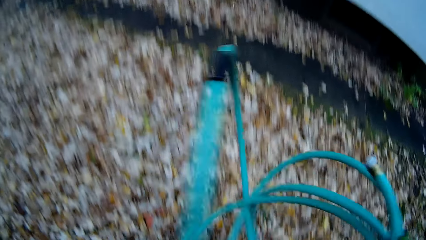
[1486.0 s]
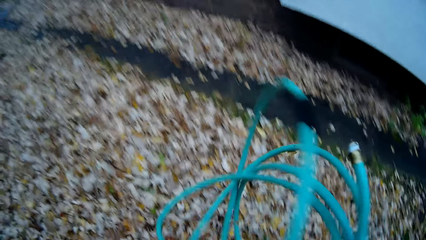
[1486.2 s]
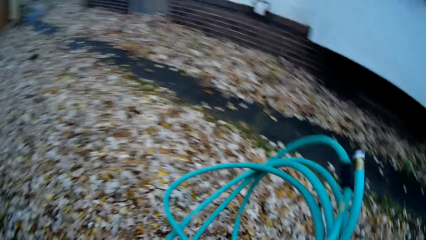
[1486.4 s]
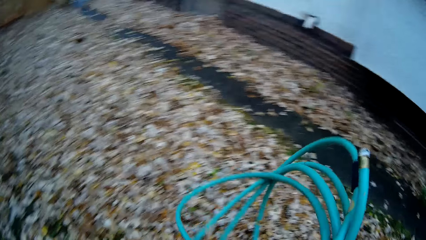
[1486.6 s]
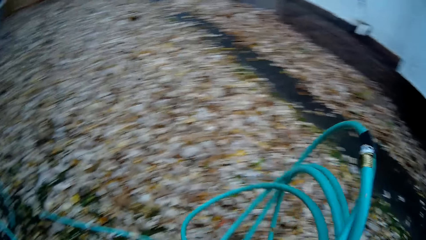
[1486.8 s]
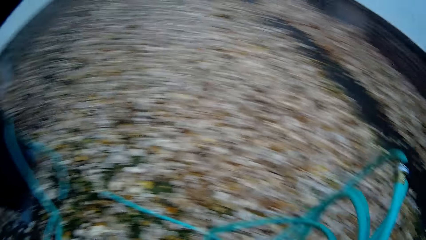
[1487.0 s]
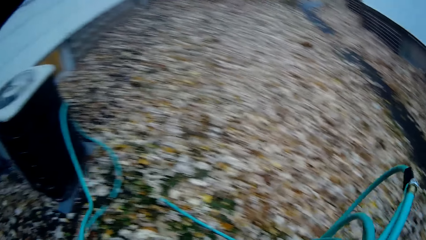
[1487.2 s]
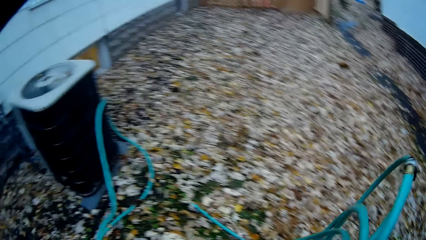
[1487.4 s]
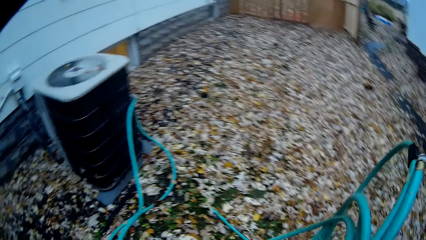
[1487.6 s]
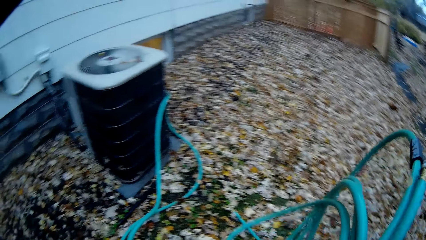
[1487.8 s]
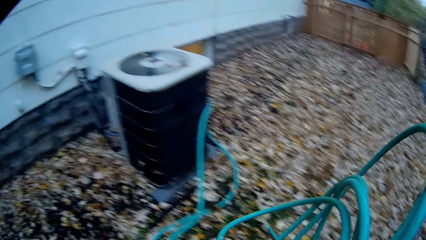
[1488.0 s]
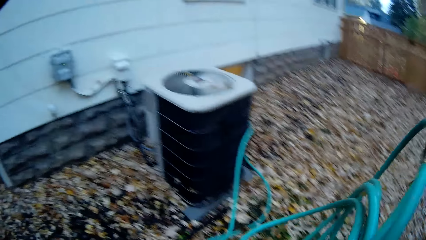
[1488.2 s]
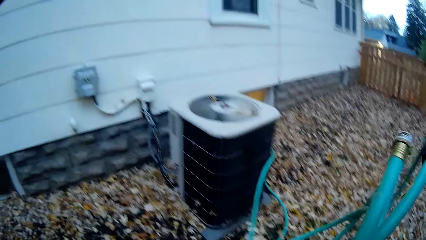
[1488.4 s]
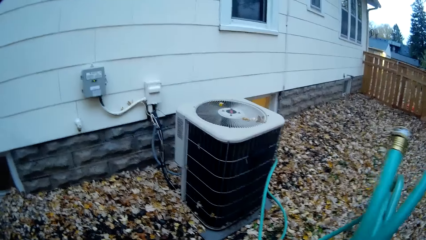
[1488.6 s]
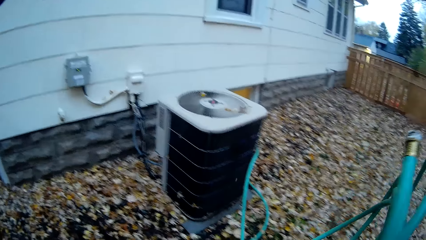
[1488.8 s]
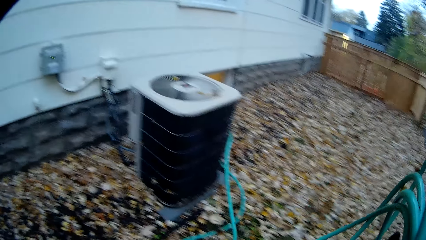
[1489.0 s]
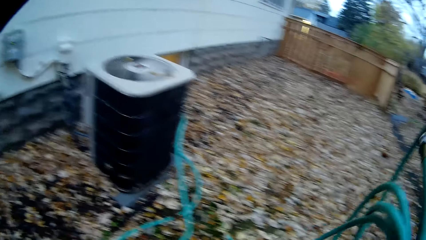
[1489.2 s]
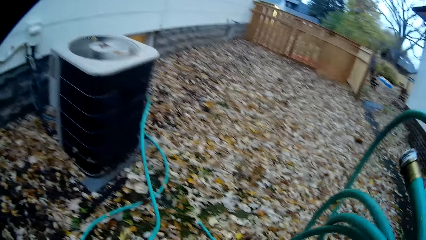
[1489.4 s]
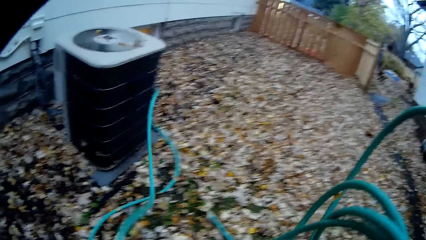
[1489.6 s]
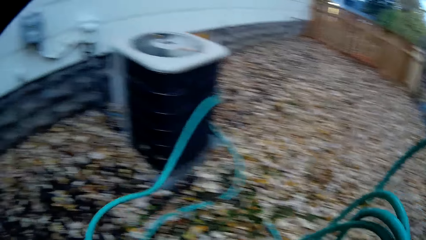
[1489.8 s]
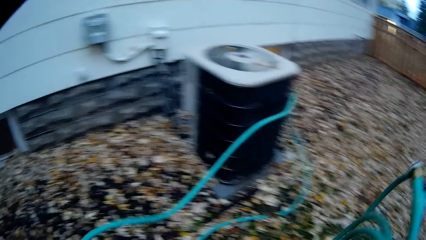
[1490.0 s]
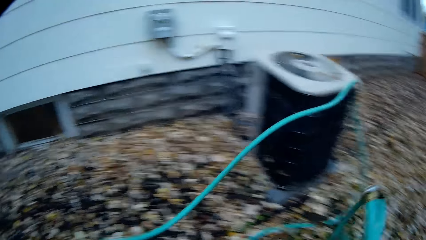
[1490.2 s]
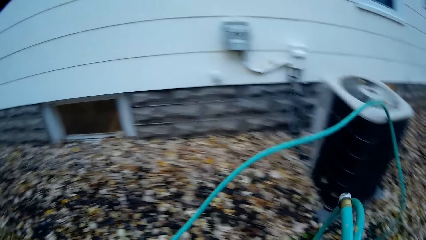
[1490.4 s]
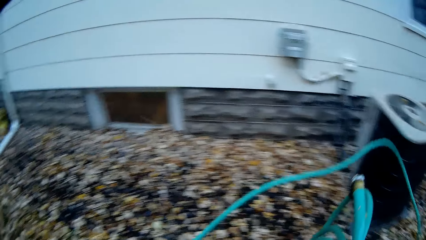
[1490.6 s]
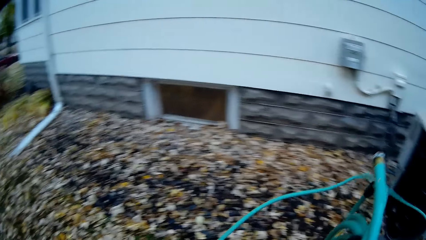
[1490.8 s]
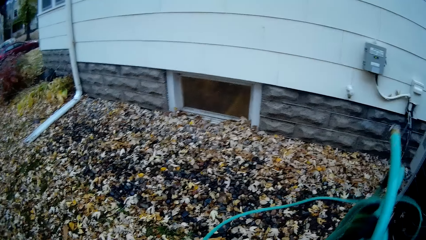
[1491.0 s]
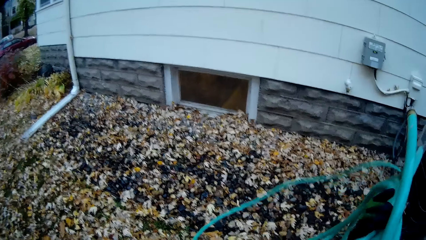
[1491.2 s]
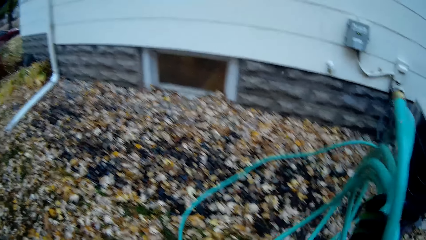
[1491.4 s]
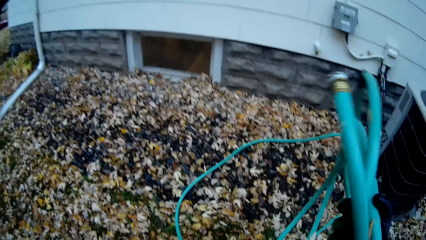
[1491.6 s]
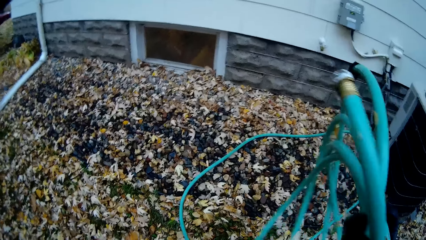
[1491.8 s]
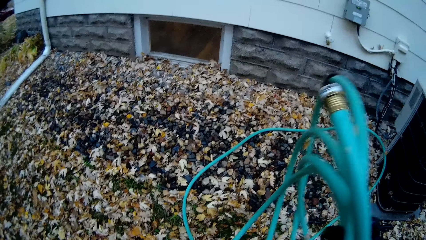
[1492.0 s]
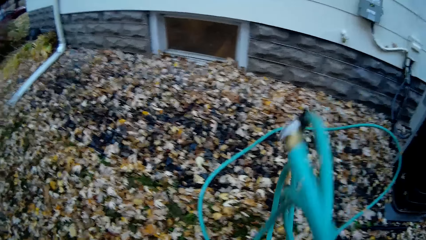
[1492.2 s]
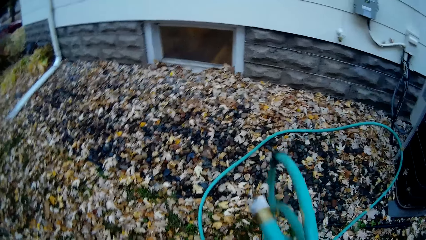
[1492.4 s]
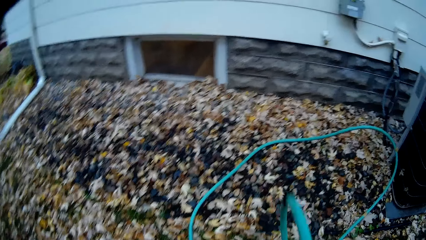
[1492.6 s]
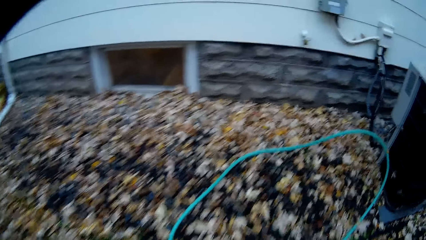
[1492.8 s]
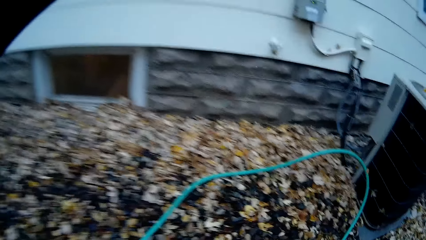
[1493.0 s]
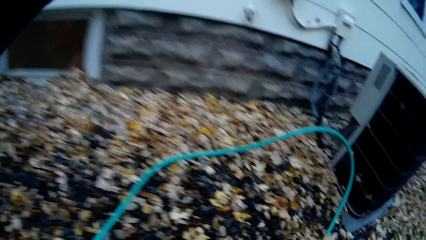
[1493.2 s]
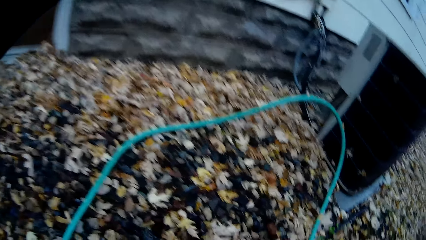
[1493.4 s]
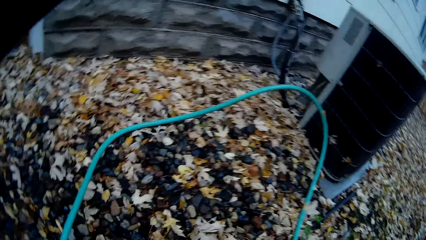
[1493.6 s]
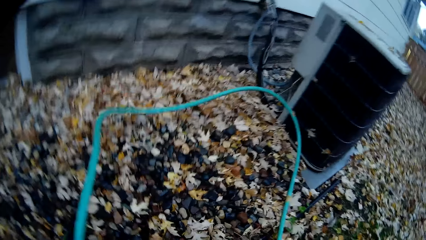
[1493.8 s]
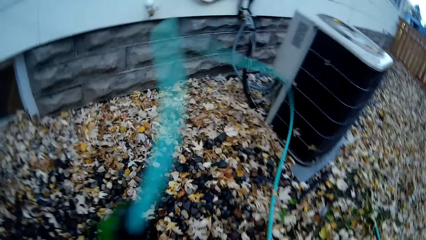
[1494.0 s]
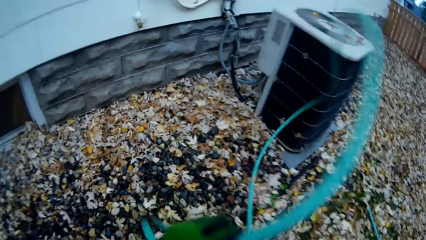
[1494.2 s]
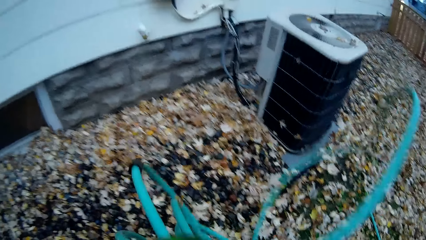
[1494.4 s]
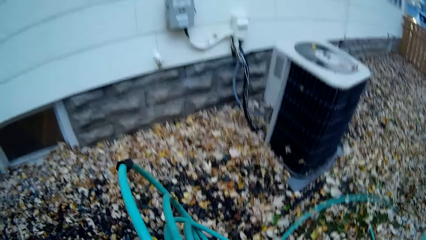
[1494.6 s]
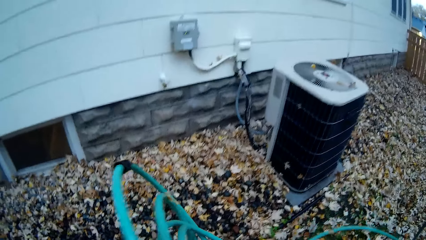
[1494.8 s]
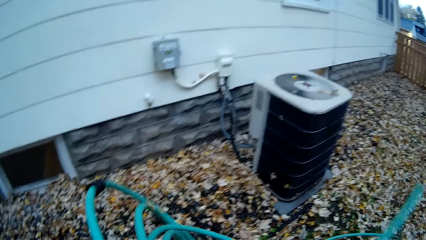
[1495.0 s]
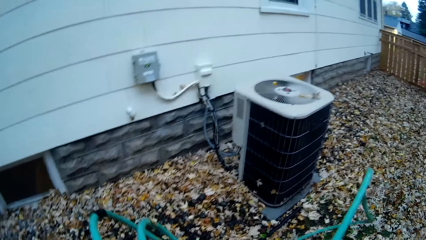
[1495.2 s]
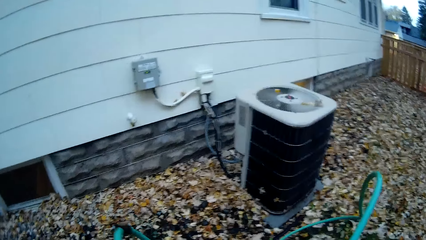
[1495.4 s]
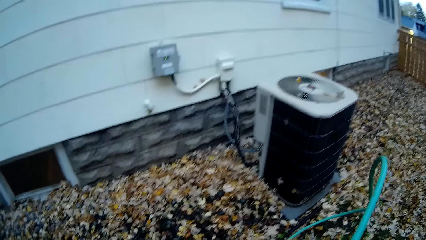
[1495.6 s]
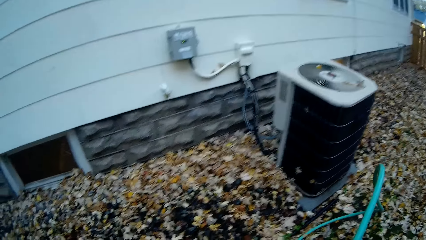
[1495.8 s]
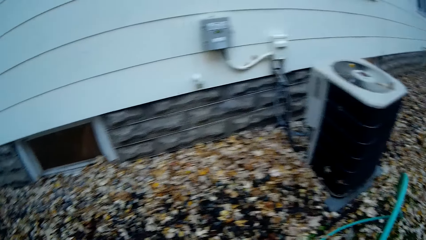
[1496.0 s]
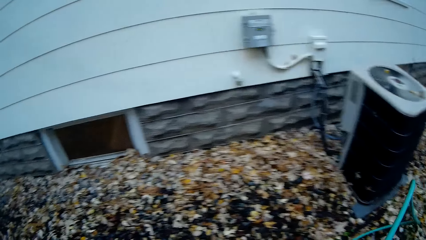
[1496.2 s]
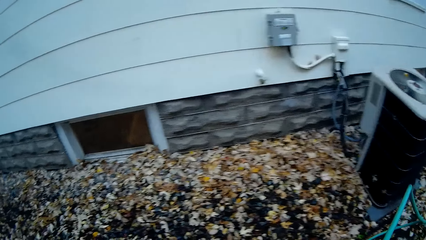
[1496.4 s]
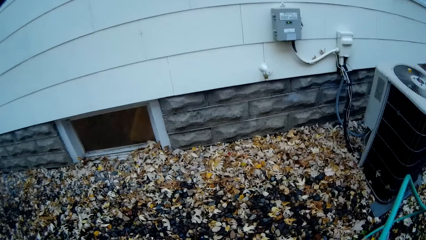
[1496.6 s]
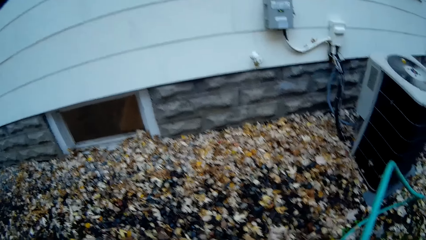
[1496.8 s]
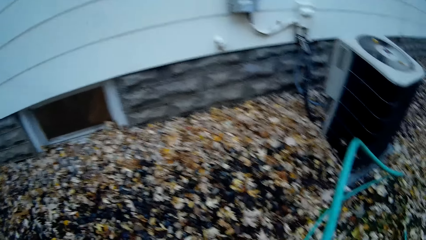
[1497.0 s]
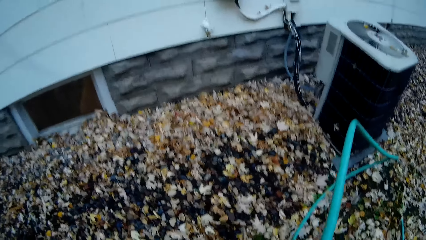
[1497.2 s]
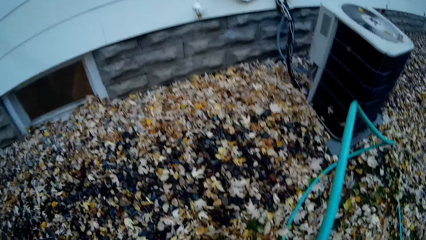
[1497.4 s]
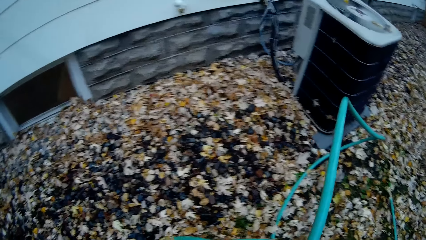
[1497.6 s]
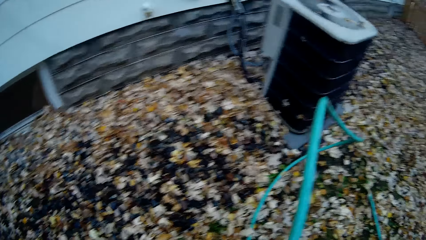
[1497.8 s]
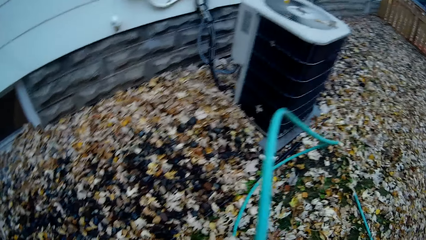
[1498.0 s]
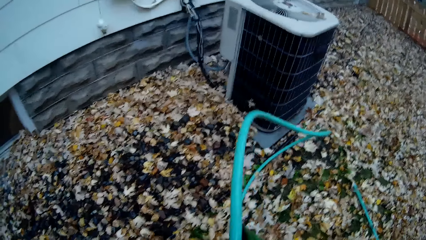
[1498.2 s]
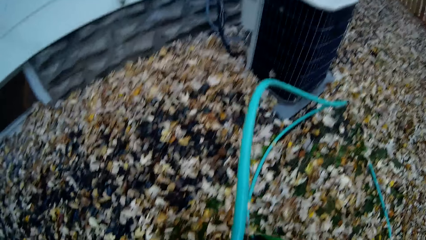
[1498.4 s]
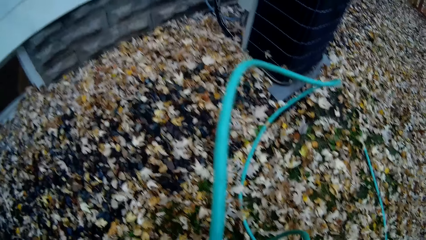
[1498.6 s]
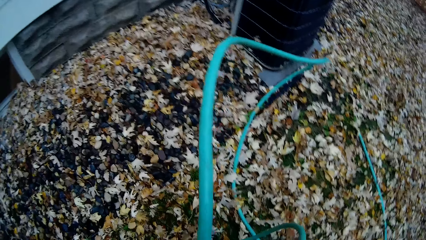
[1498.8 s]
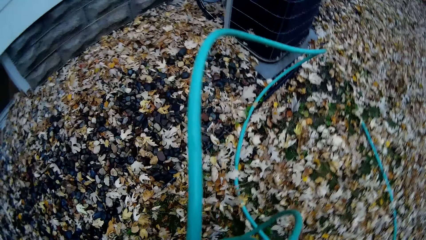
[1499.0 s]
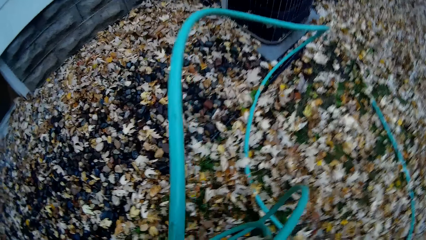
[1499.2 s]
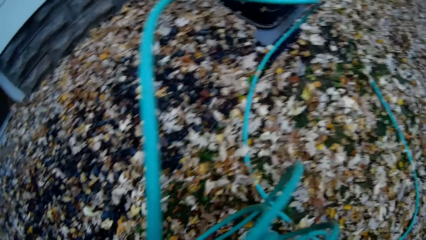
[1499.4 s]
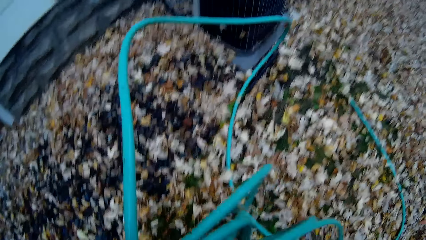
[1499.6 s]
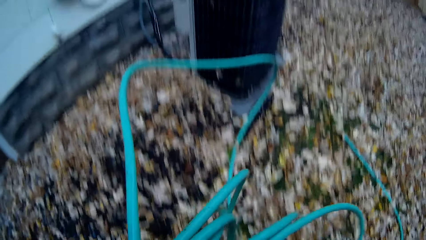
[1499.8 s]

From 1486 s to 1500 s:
The camera wearer picks up a fourth part of the blue hose from the floor with her left hand.

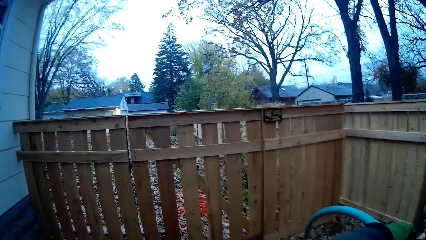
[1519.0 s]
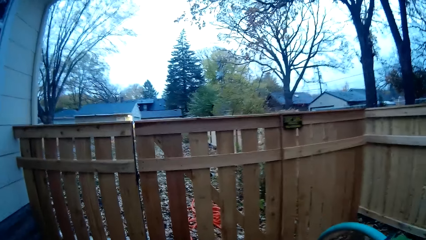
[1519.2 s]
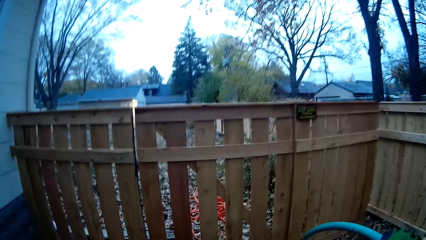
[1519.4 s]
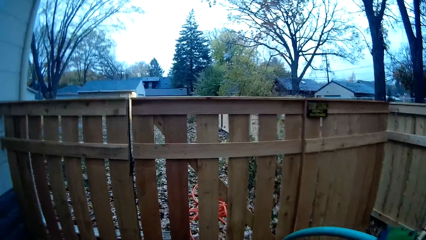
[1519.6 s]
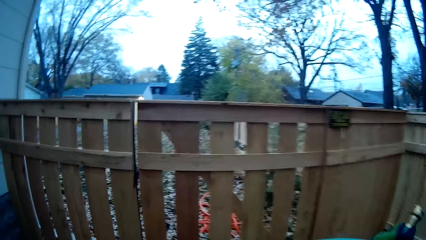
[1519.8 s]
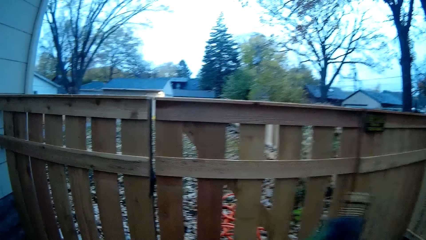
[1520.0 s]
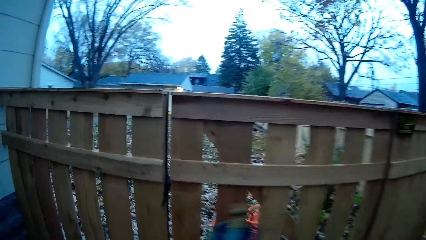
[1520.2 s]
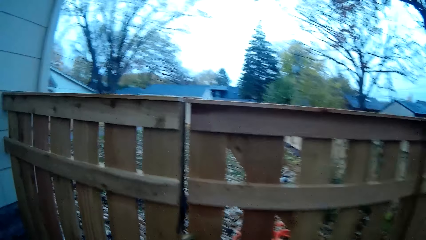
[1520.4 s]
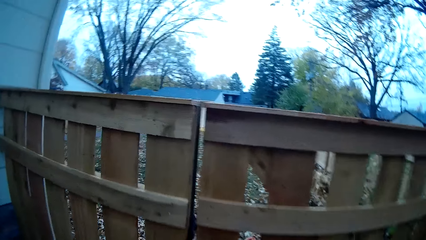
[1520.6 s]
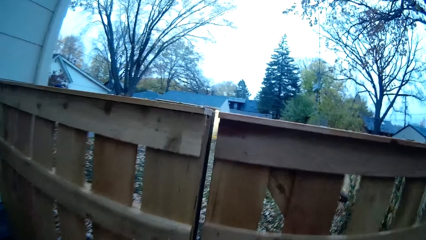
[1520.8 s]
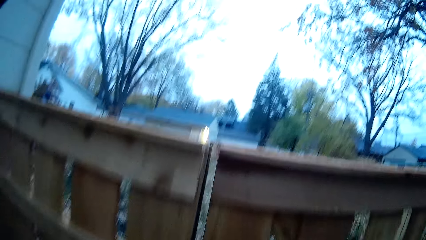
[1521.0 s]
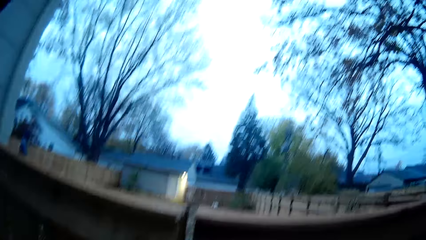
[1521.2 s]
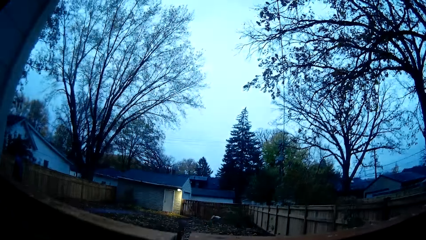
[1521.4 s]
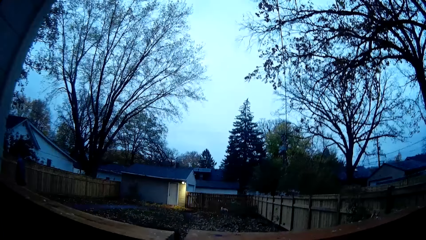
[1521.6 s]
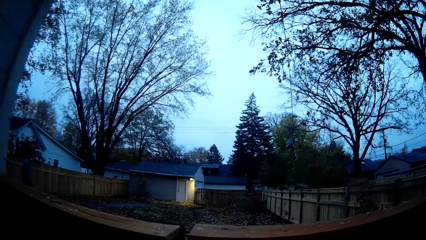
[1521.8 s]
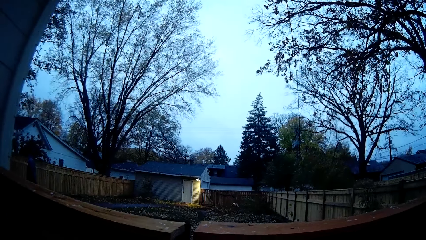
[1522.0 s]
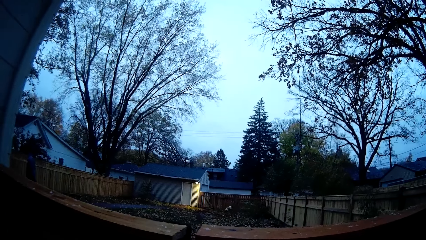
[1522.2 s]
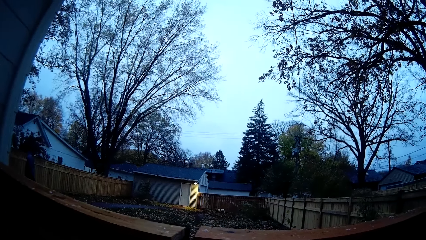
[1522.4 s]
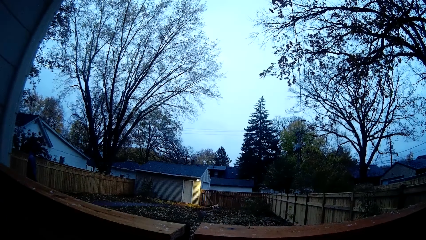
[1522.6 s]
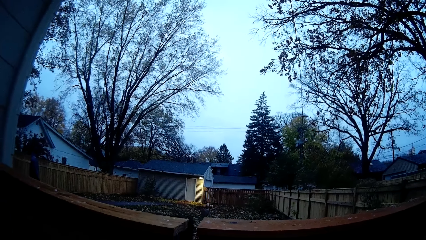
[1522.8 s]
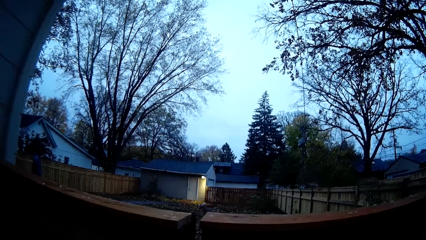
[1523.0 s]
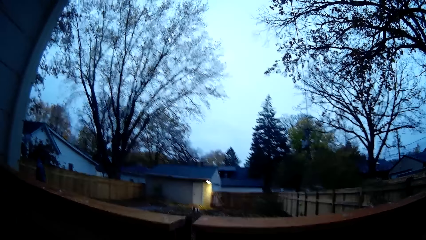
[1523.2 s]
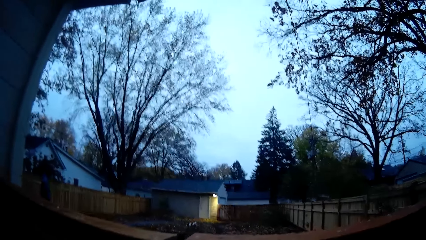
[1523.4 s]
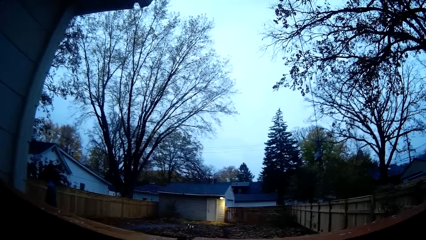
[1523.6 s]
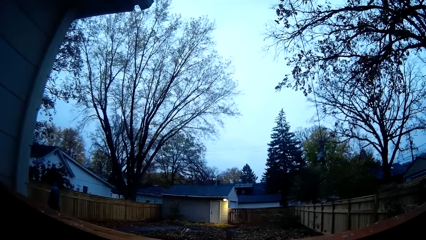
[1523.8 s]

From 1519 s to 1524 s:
The camera wearer opens the wooden gate with her left hand.
